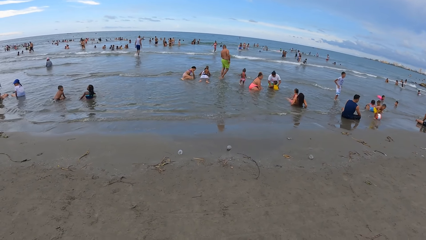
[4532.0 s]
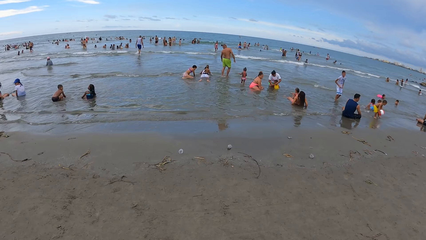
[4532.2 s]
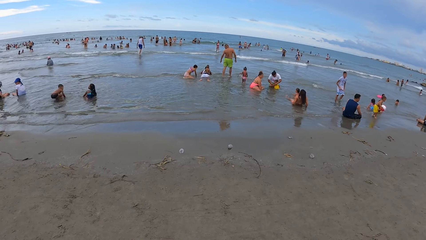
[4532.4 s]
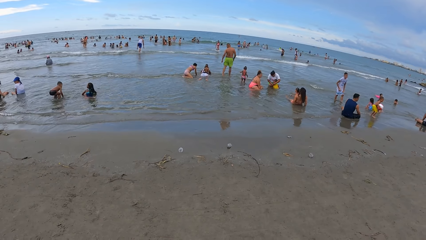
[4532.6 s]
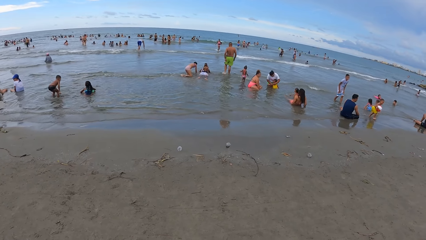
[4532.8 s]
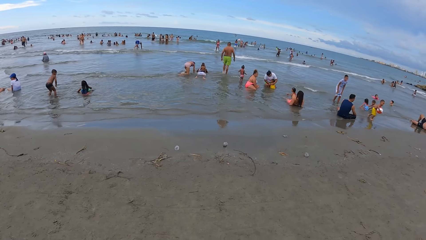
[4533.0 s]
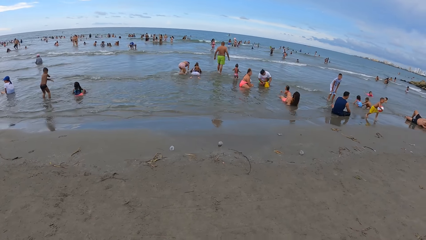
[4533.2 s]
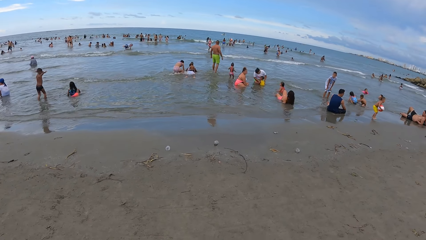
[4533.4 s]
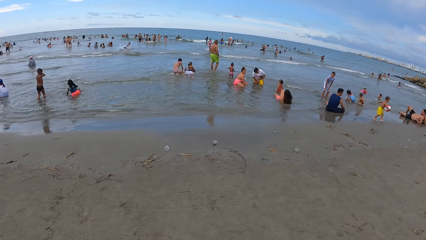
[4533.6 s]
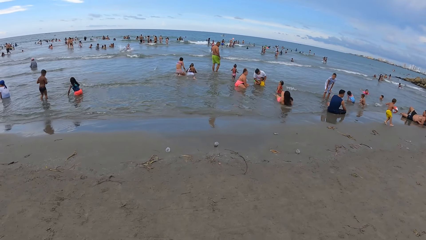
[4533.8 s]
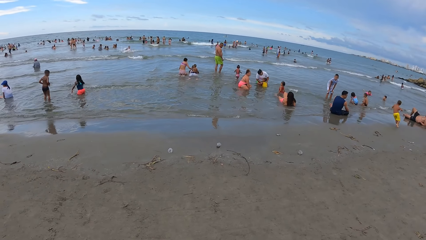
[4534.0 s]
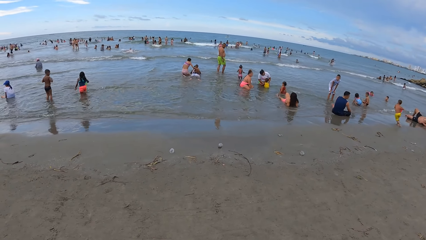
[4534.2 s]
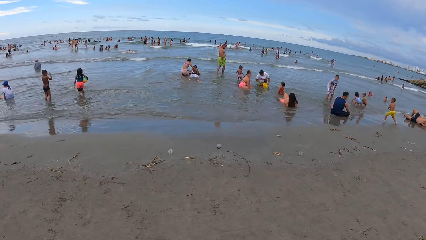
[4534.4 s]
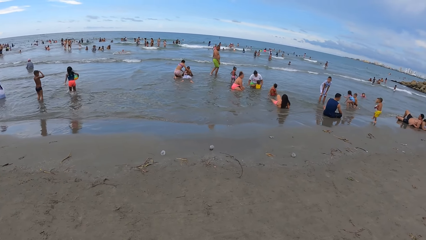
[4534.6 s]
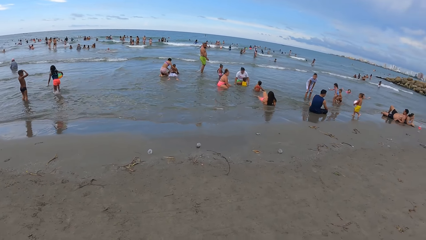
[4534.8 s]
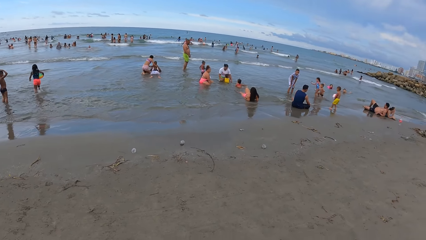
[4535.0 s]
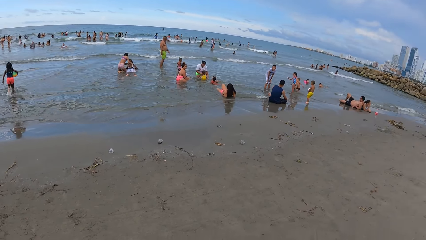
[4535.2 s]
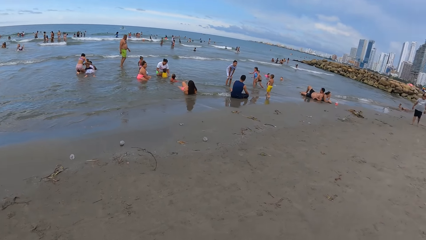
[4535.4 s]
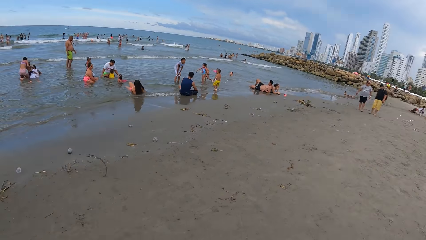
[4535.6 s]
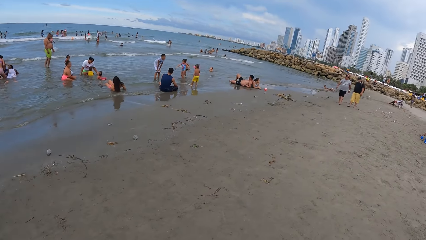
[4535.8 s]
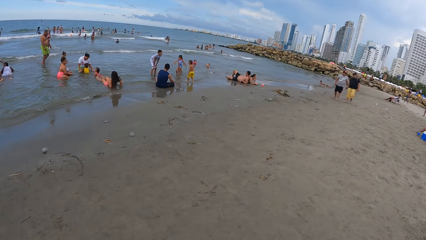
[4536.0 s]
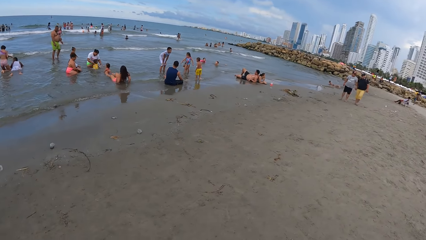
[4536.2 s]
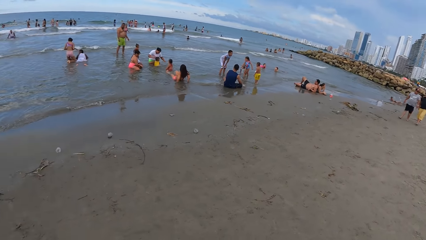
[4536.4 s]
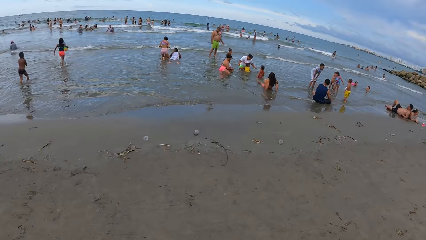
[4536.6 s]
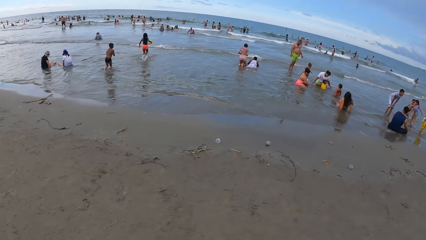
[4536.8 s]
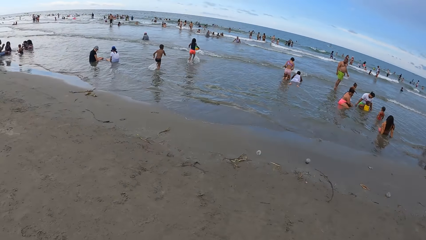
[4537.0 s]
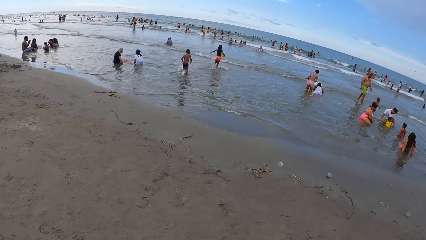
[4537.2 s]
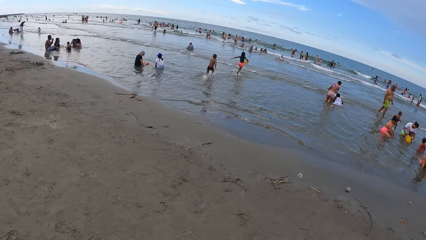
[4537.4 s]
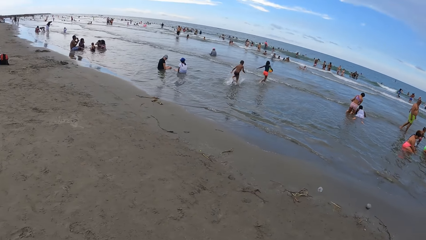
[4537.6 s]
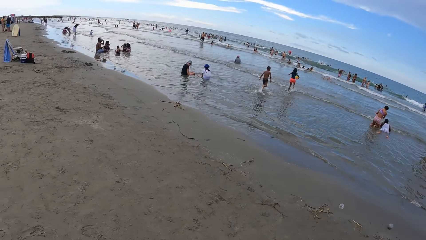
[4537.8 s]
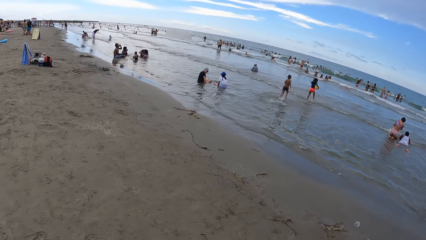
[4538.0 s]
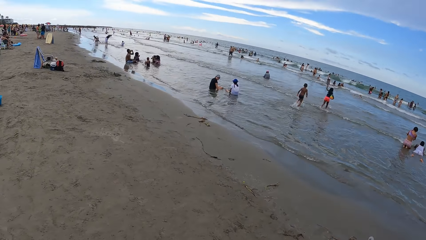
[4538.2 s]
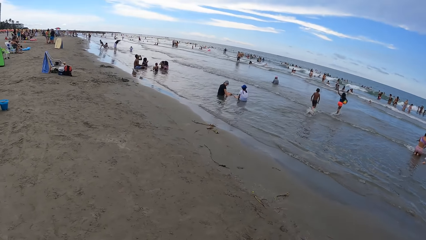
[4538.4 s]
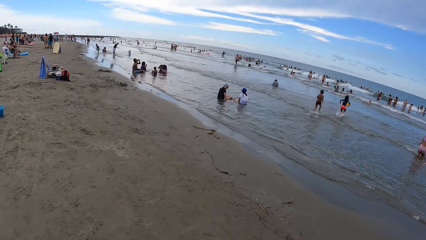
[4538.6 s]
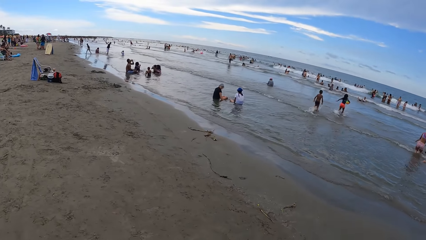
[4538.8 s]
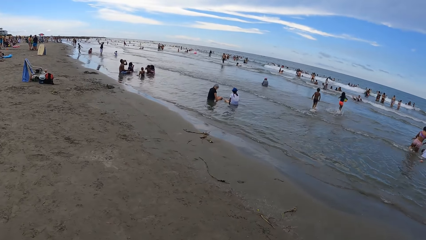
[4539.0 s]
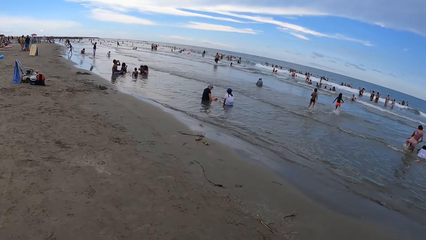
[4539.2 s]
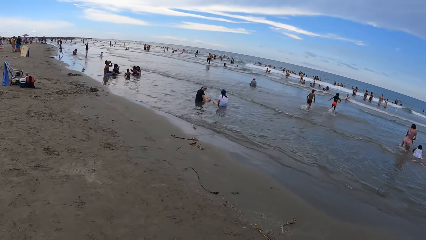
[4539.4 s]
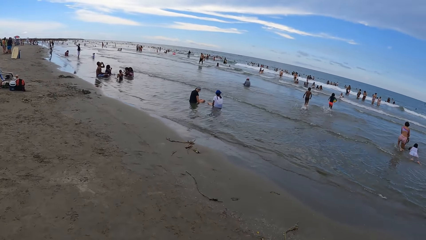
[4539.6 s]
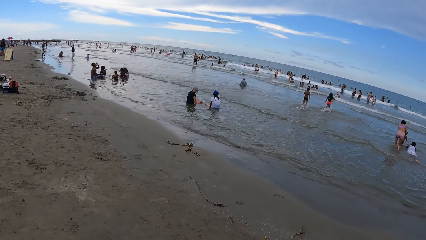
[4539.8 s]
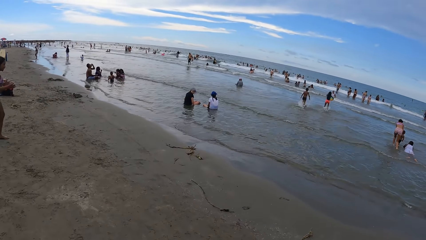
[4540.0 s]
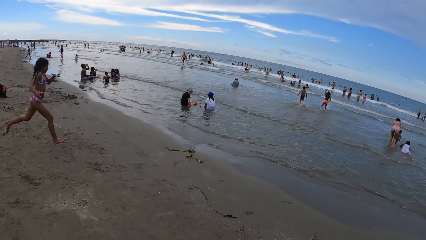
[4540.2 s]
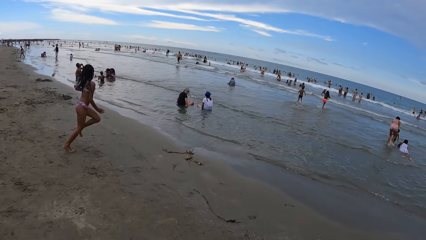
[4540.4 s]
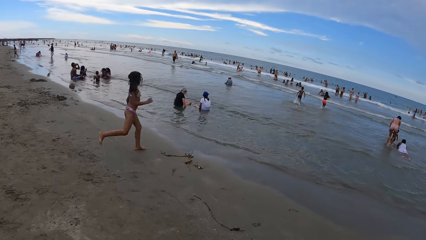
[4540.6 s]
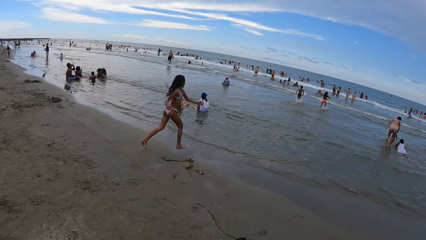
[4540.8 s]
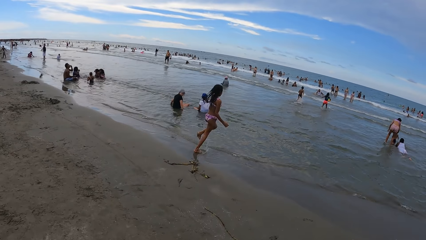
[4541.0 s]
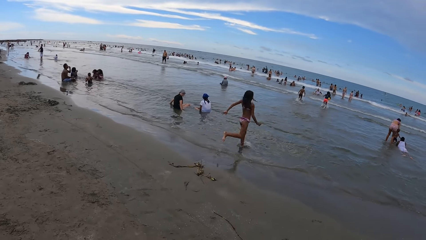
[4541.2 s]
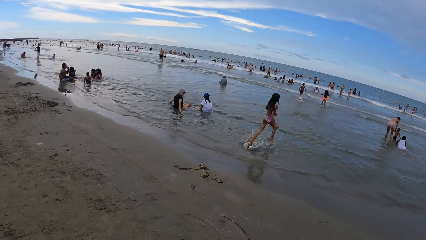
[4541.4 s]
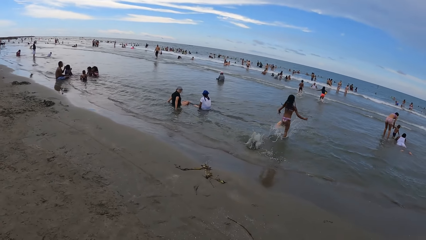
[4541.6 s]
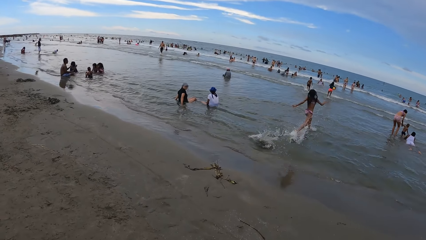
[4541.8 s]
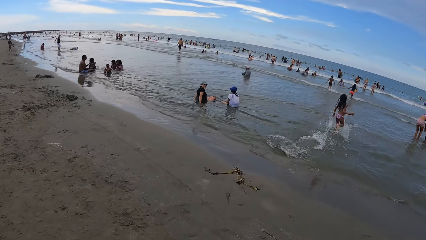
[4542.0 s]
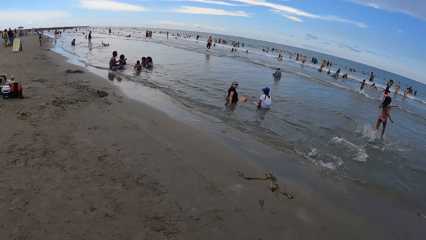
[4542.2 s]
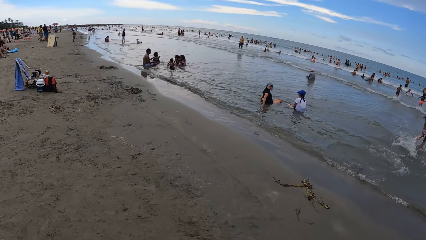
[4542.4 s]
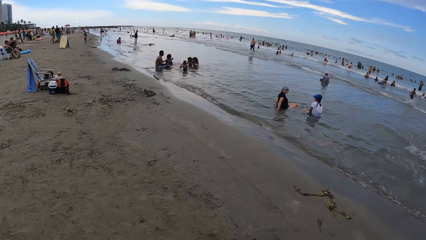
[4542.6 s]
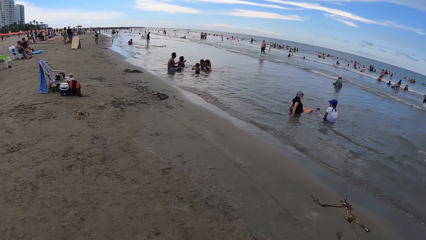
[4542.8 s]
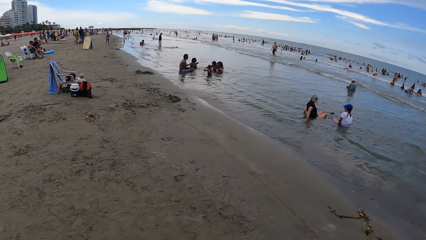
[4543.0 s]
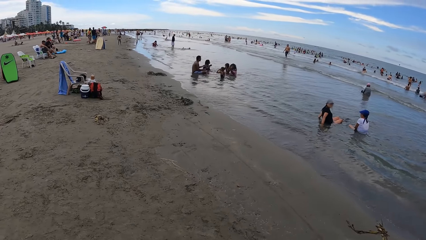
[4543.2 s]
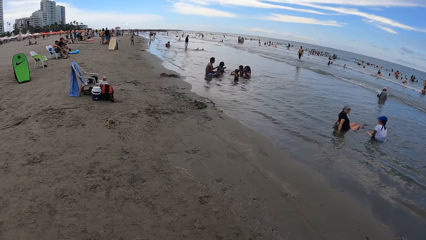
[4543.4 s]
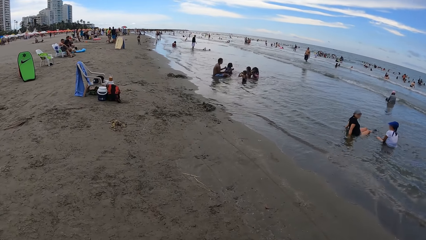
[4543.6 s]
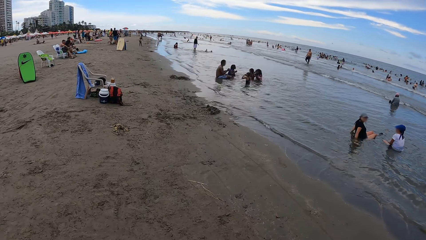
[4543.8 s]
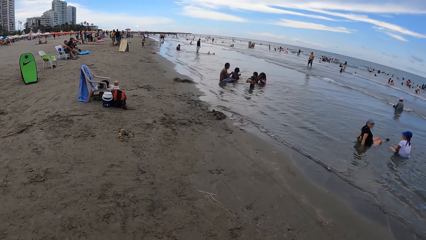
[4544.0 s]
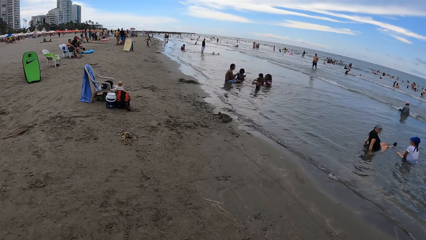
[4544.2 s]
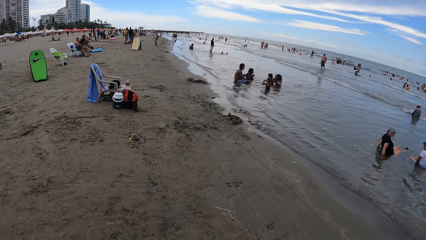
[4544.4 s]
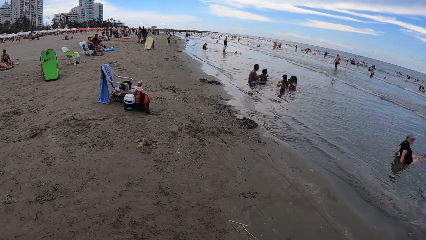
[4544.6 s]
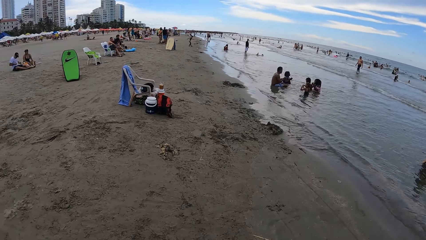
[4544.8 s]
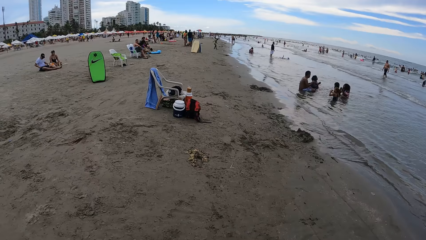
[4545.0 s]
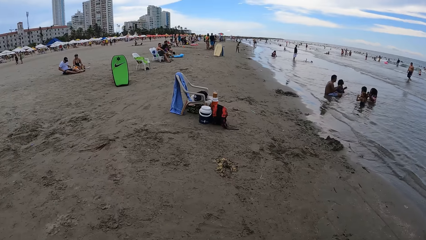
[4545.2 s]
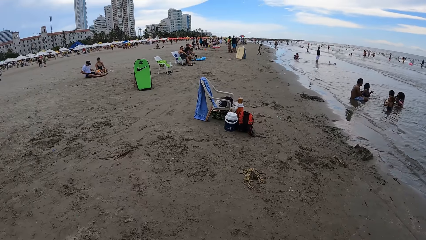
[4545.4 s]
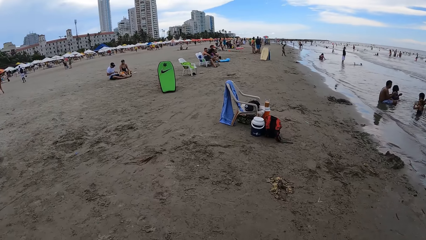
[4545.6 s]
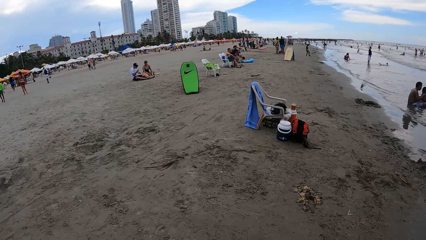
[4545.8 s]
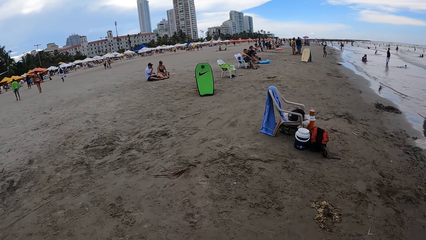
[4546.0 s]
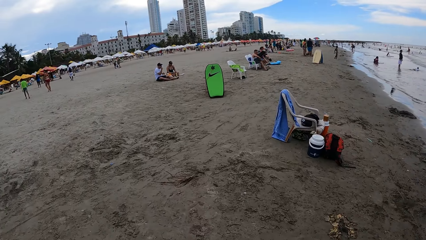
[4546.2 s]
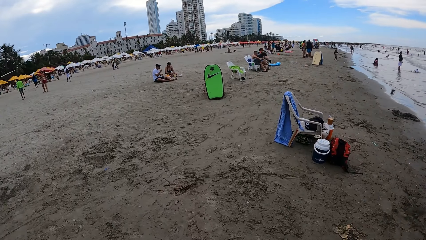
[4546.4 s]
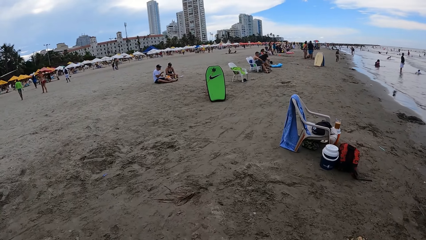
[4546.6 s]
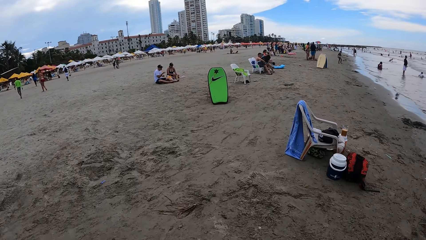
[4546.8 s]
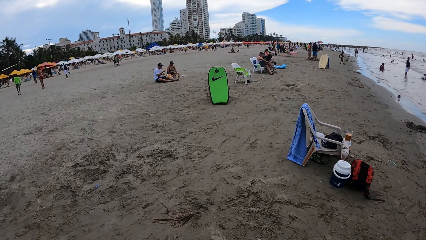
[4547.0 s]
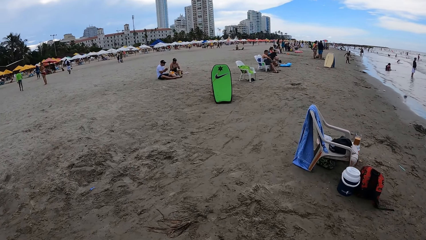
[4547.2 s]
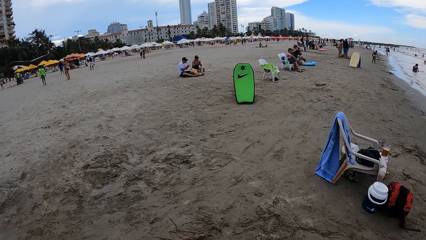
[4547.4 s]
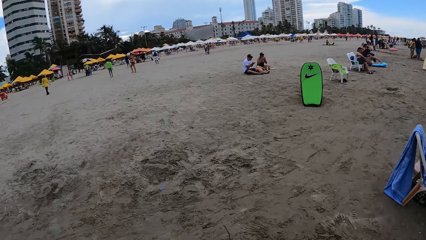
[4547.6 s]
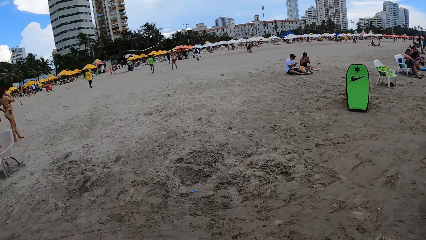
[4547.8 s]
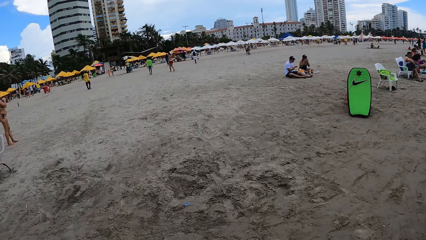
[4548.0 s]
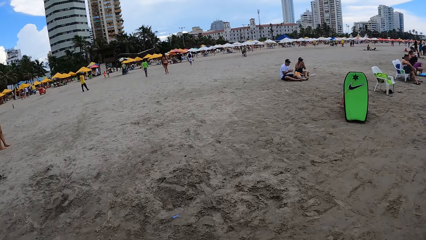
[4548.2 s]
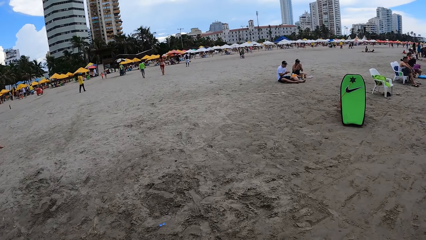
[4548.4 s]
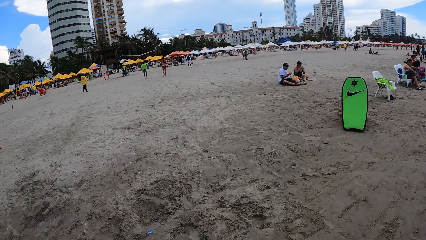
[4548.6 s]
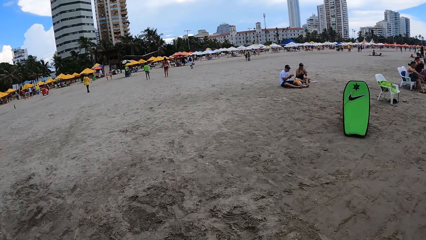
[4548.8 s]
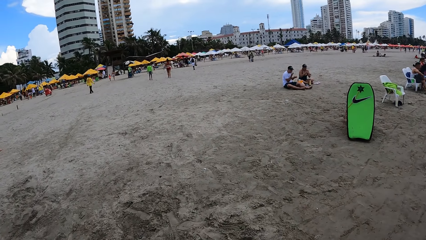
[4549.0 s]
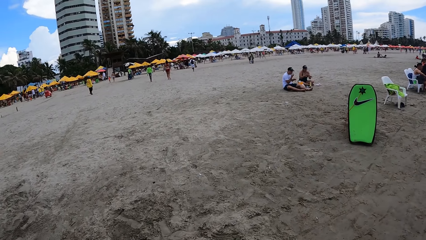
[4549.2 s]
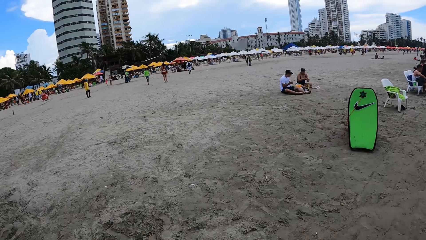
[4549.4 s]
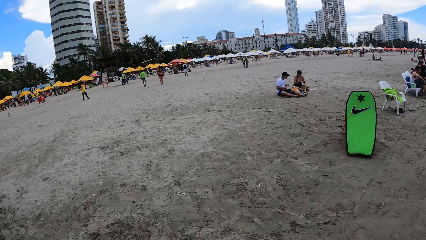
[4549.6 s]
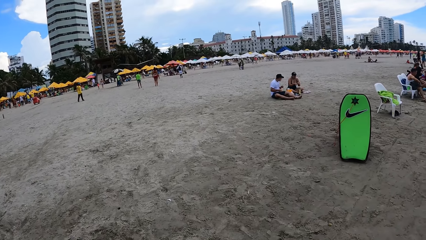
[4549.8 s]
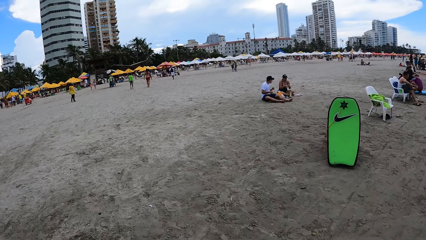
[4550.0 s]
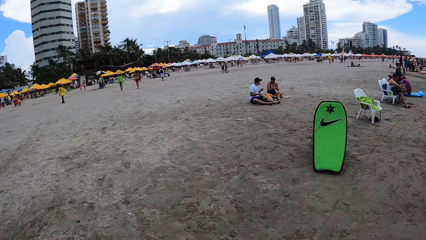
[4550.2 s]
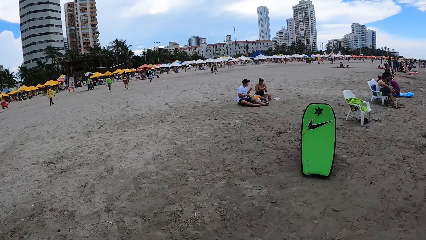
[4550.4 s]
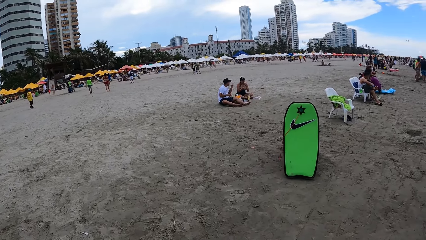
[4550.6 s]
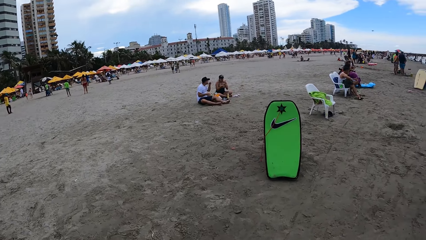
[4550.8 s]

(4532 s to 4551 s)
The camera wearer looks around. They look around again. They walk on the beach. They look around. They walk on the beach. They look around. They walk on the beach.
